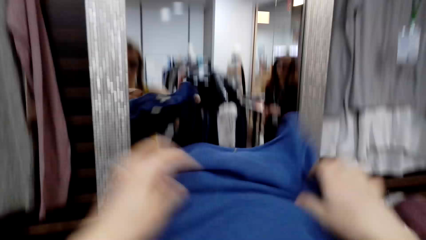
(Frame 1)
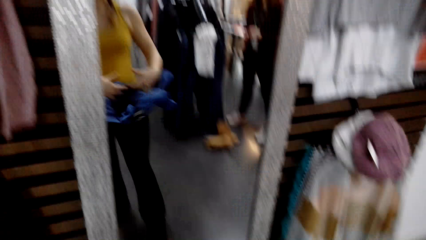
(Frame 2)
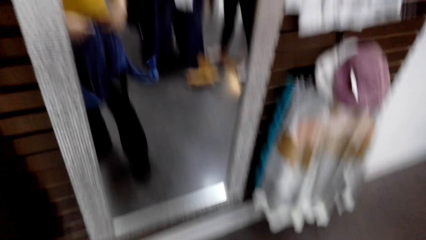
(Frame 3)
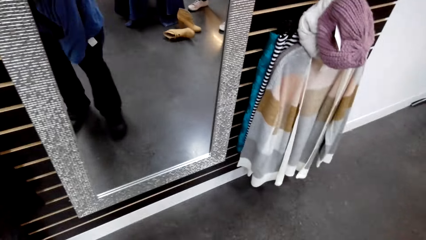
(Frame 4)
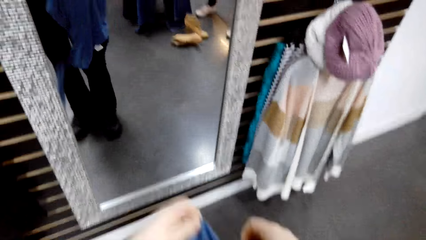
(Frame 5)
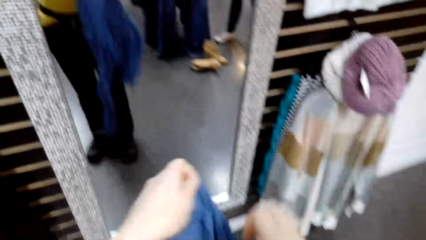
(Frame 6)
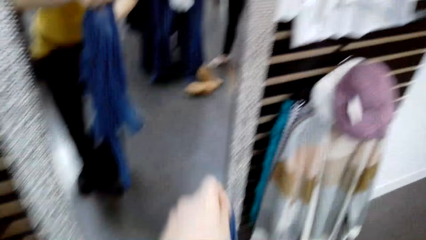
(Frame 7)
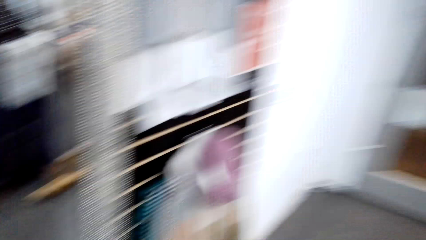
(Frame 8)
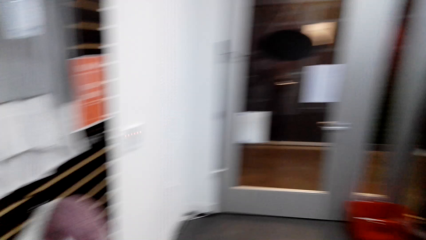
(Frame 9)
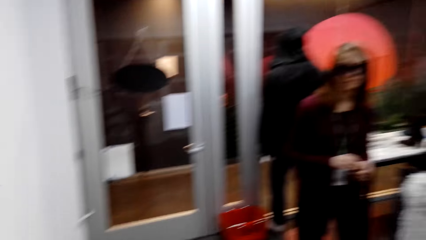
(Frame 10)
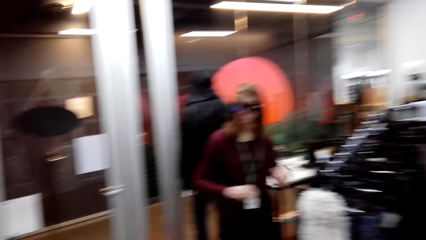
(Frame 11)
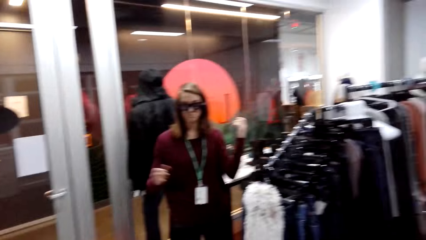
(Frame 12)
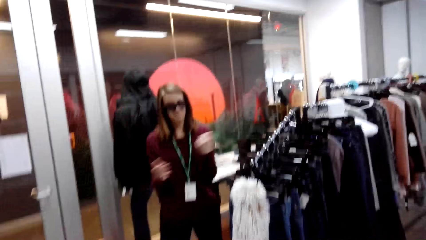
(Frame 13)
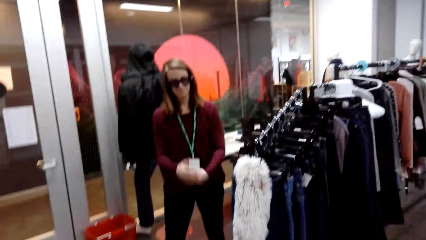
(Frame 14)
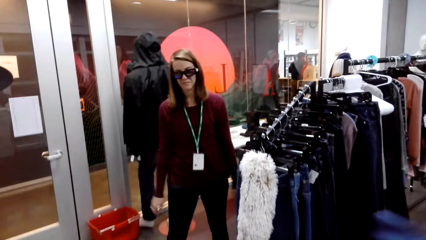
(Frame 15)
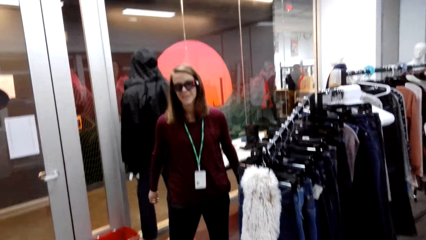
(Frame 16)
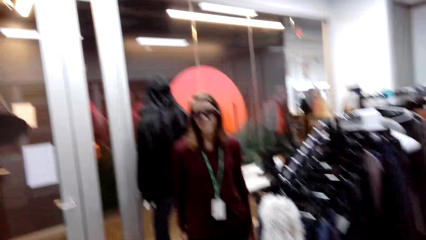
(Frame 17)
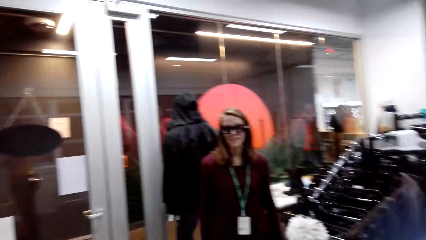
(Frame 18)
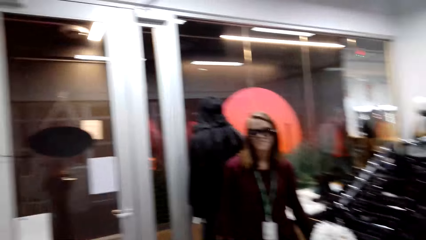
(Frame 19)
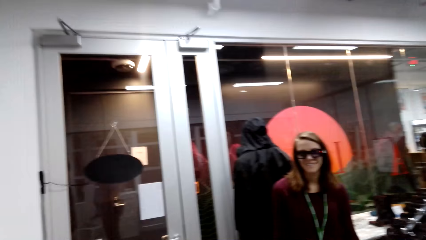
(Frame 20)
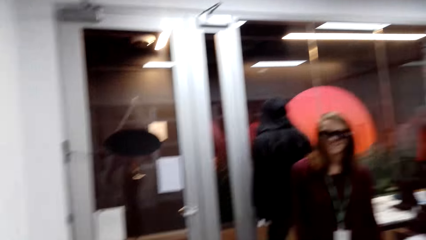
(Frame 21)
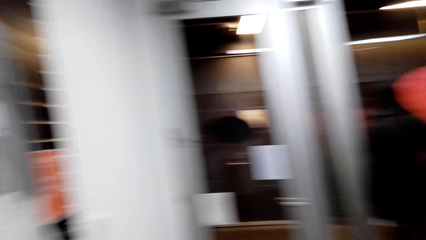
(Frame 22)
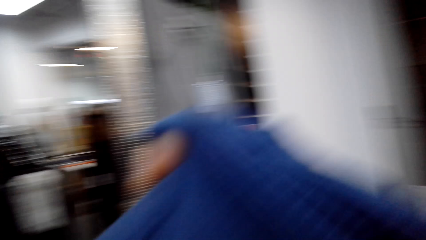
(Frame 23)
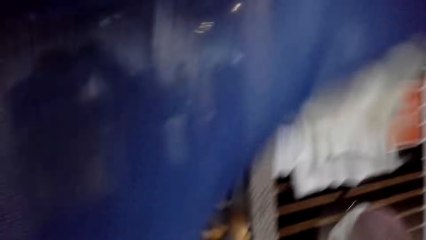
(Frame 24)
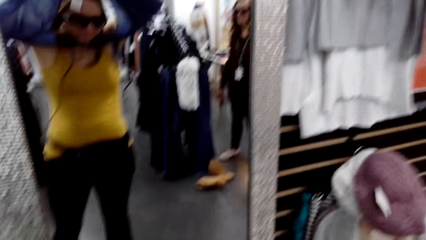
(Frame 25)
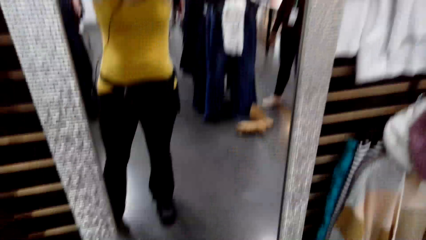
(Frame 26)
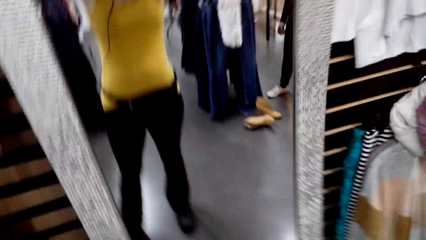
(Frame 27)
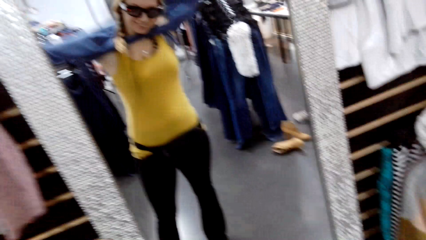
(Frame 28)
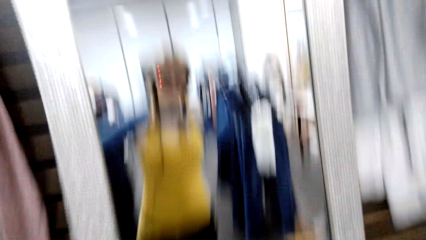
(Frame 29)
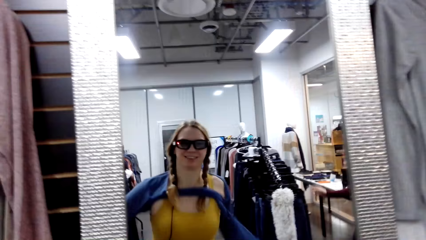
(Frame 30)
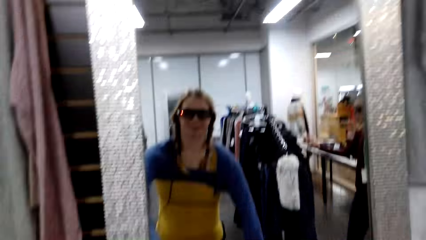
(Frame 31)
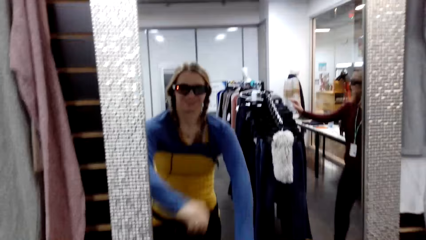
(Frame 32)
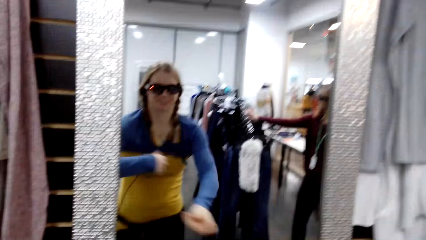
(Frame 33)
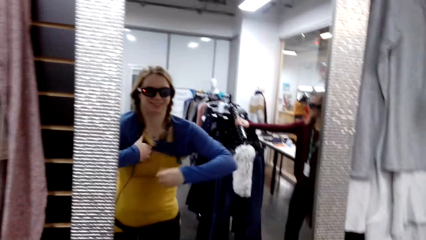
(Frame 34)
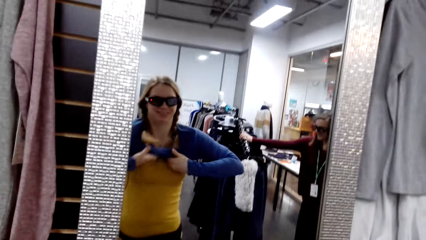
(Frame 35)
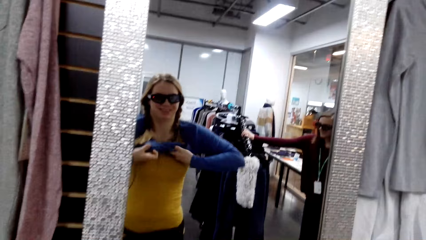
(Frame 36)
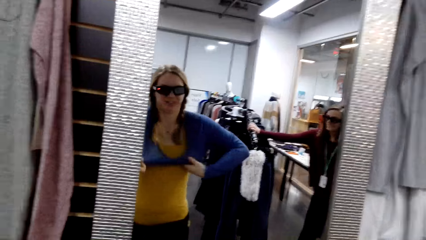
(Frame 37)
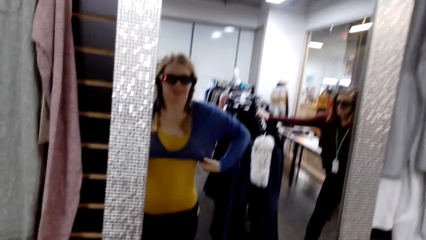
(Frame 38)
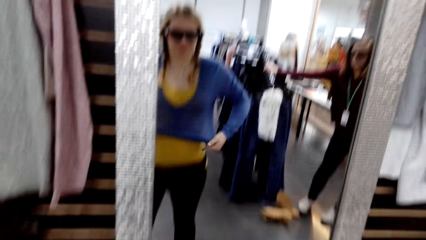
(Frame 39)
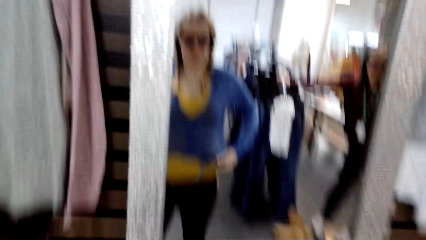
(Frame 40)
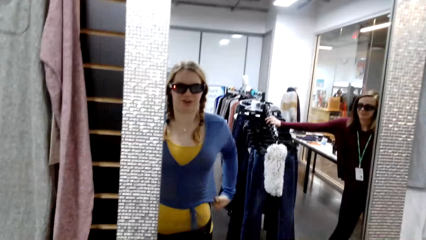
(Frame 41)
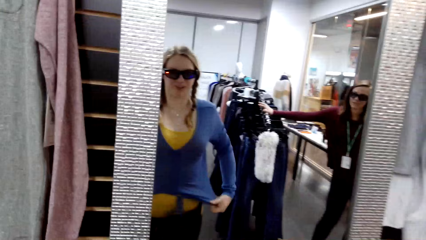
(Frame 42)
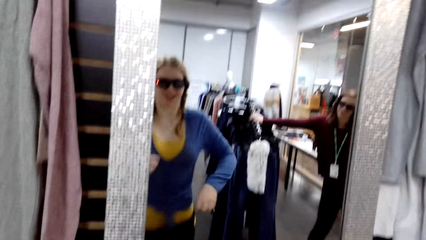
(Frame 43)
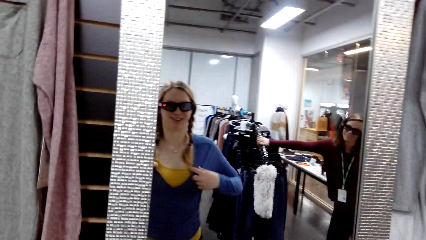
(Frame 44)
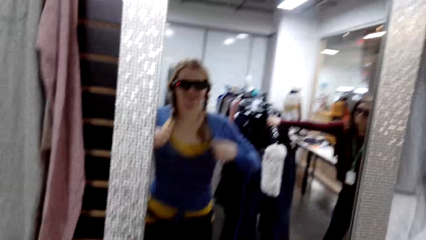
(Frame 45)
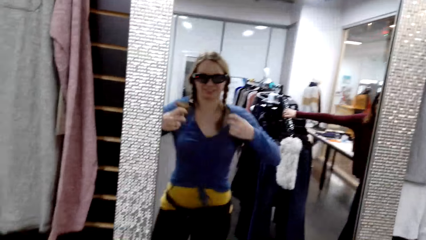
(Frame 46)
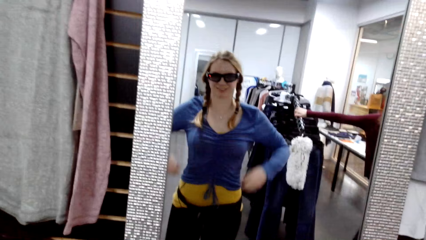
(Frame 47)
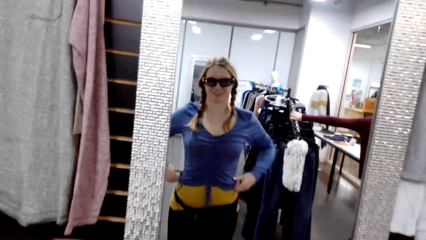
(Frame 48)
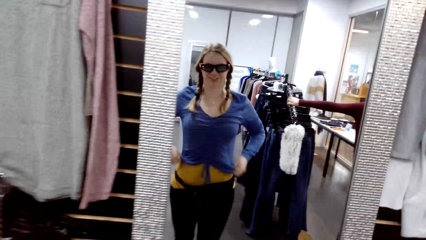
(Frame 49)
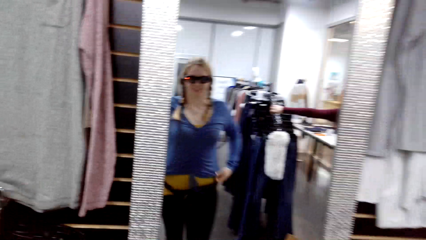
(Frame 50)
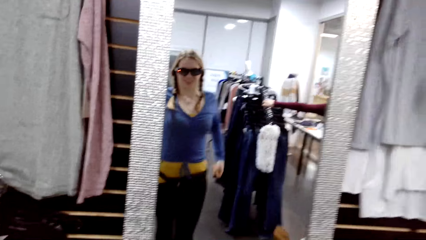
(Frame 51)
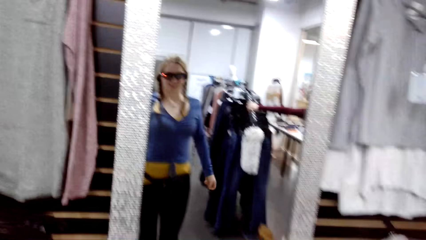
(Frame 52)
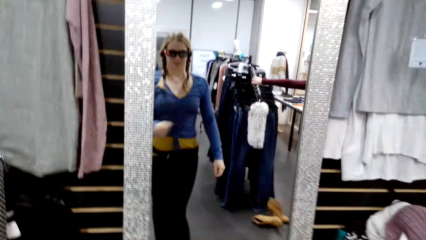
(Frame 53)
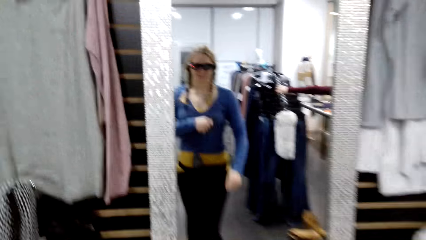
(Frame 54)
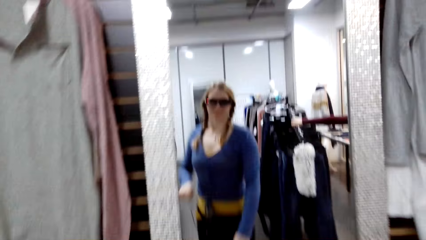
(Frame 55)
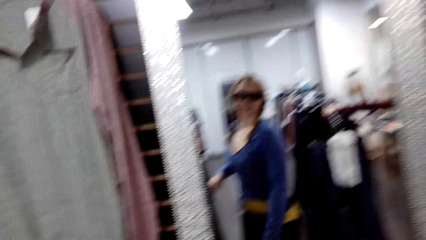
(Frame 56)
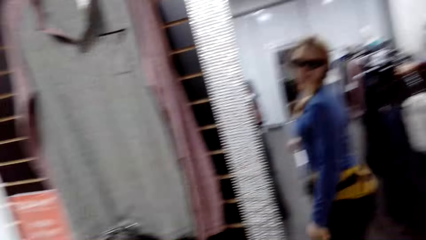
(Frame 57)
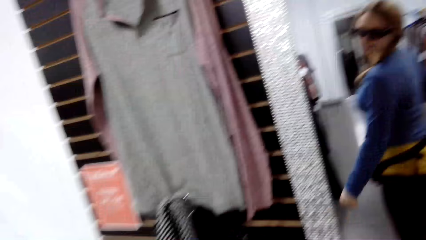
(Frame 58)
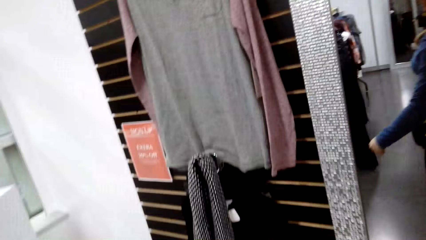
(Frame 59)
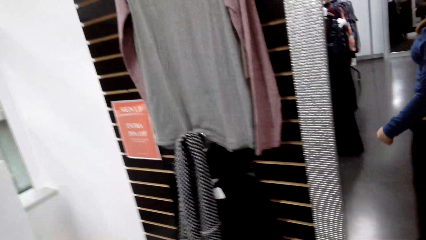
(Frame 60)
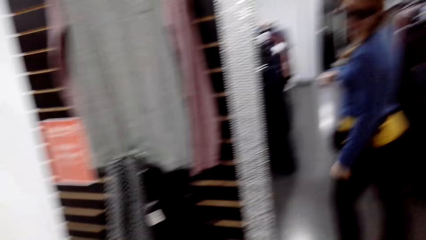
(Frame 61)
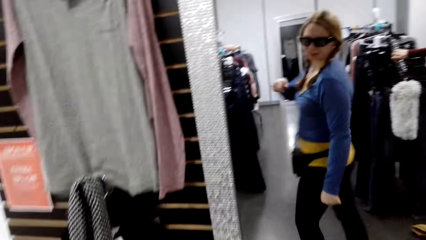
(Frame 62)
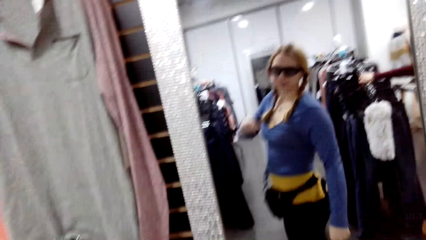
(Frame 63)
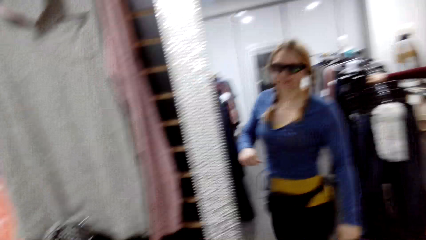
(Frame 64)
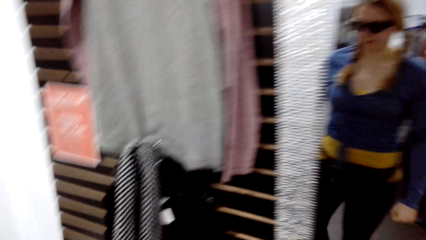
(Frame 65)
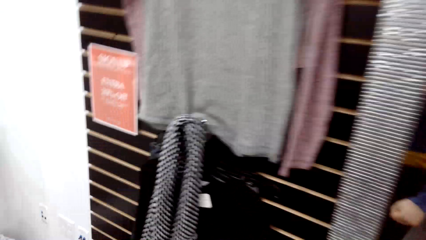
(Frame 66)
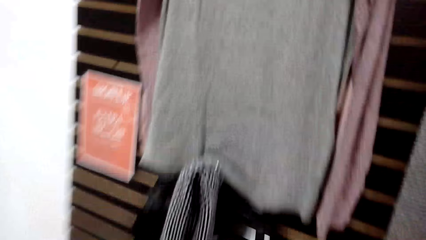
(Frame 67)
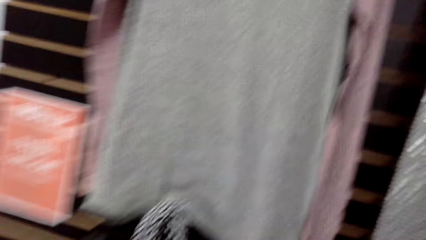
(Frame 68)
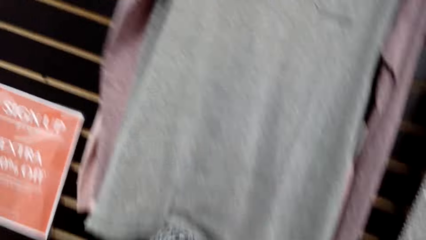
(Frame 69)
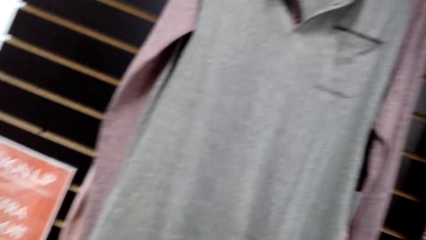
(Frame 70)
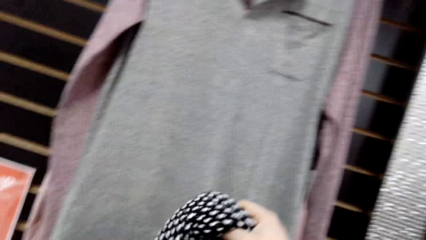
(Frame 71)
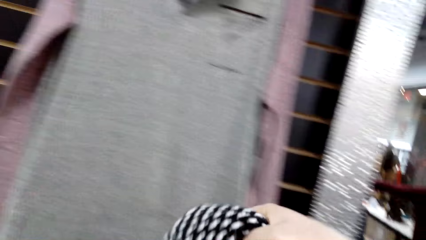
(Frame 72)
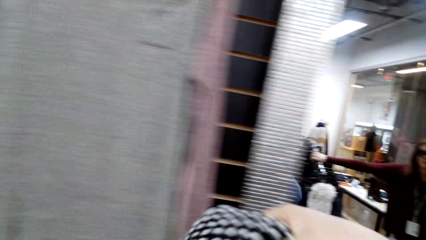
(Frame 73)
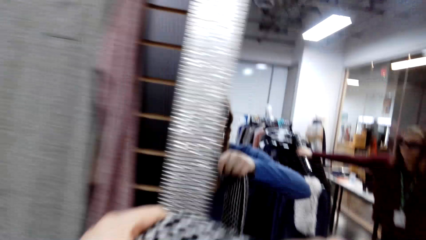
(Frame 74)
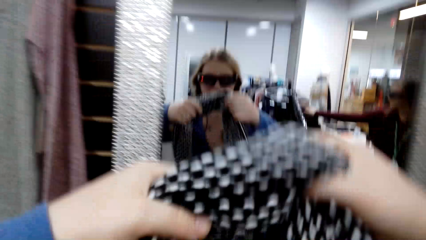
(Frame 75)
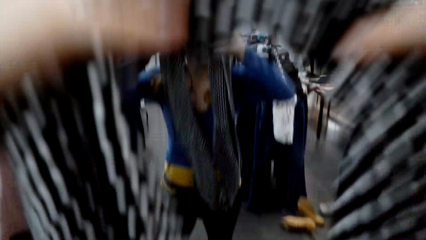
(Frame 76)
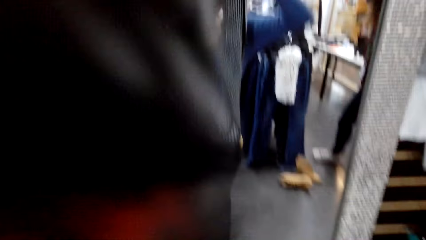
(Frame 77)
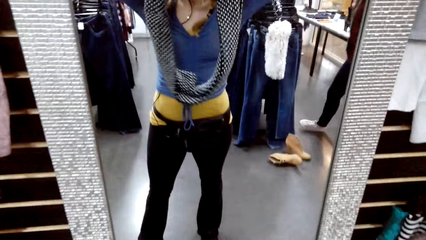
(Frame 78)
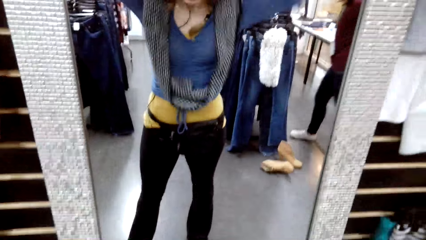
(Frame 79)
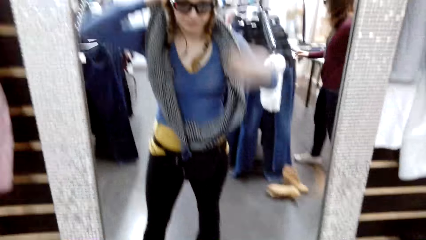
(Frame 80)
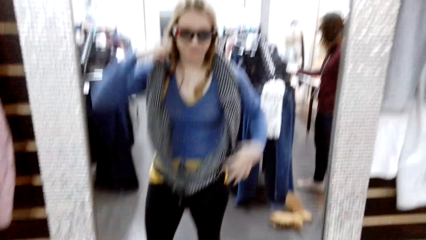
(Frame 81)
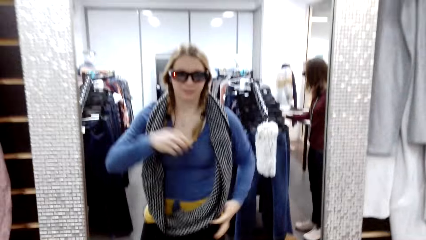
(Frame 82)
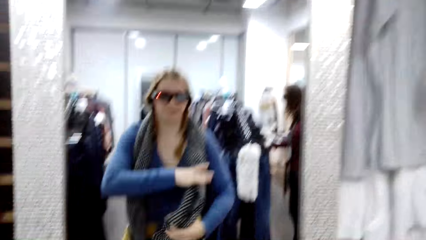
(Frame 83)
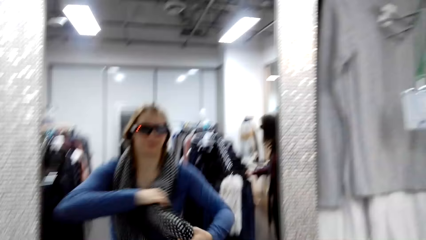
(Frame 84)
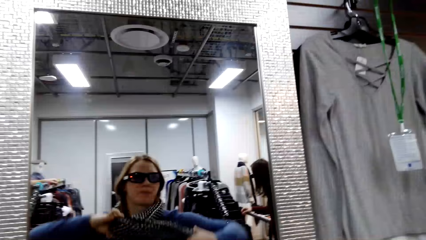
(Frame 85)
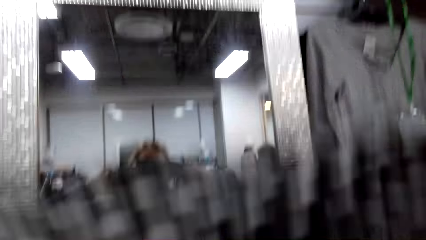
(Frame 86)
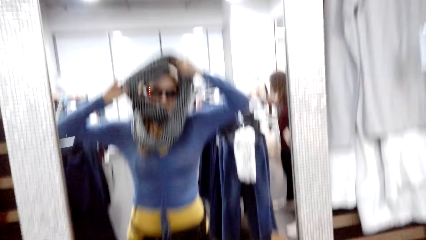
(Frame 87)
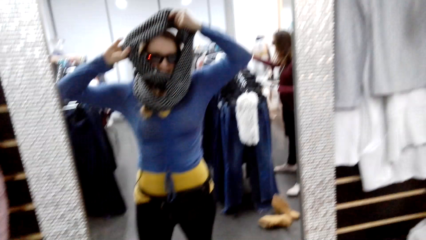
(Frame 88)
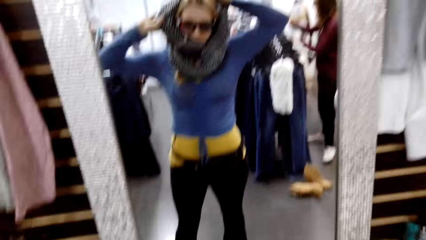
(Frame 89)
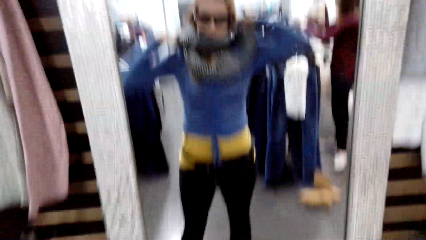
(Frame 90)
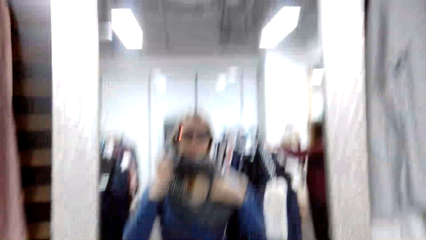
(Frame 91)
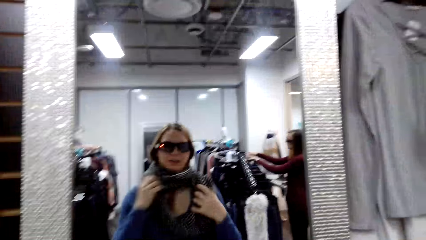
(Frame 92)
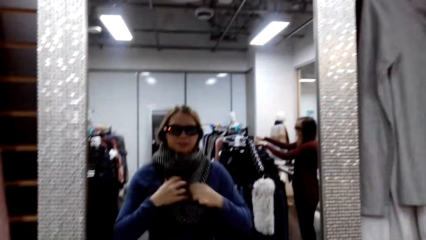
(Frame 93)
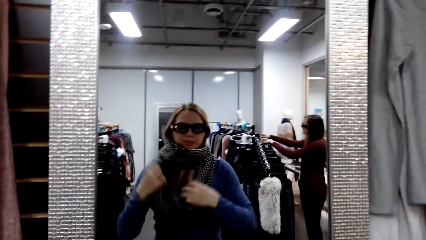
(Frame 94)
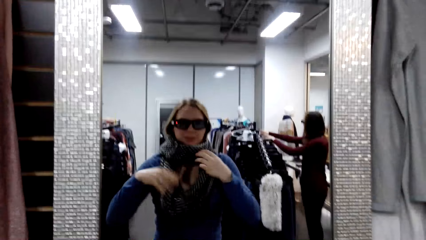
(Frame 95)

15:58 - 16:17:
The camera wearer talks to a woman. She wears the sweatshirt. The woman talks to the camera wearer. The camera wearer talks to the woman. The woman talks to the camera wearer. The camera wearer looks at herself in the mirror and talks to the woman. She picks the scarf from the clothes rack, wears the scarf and talks to the woman.
